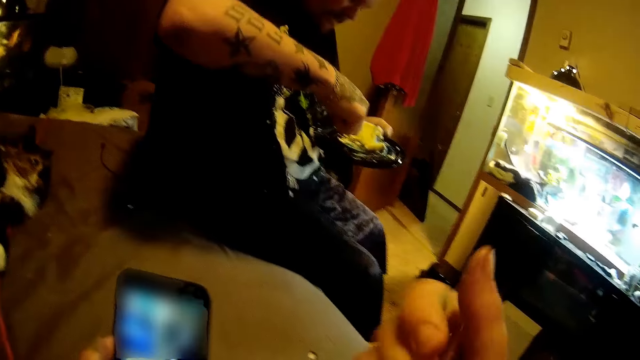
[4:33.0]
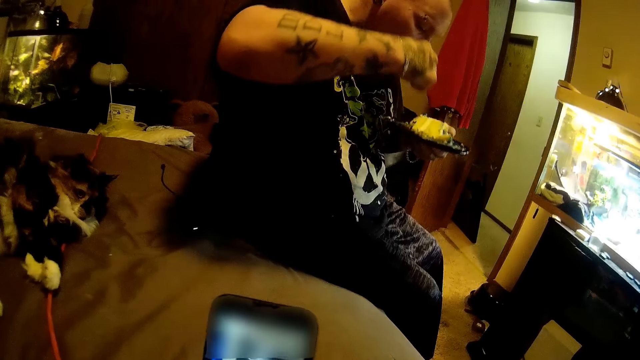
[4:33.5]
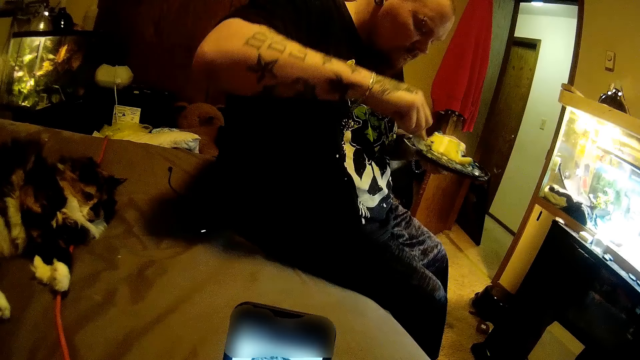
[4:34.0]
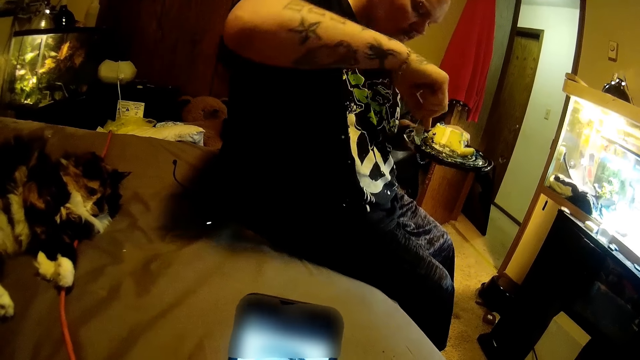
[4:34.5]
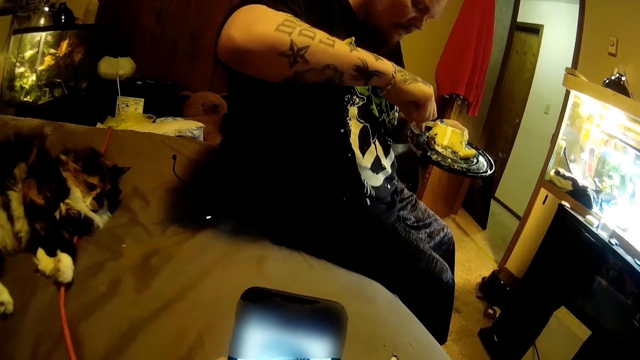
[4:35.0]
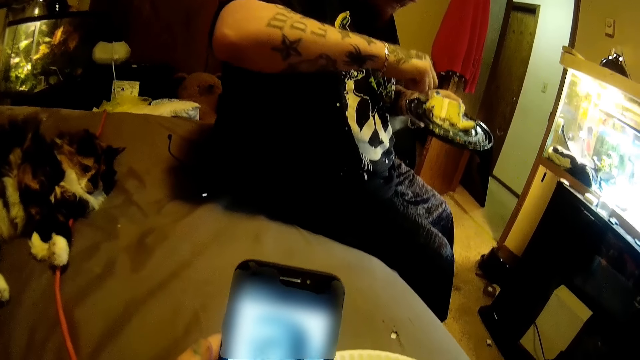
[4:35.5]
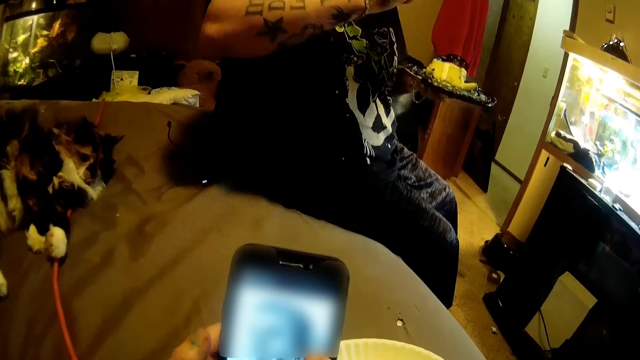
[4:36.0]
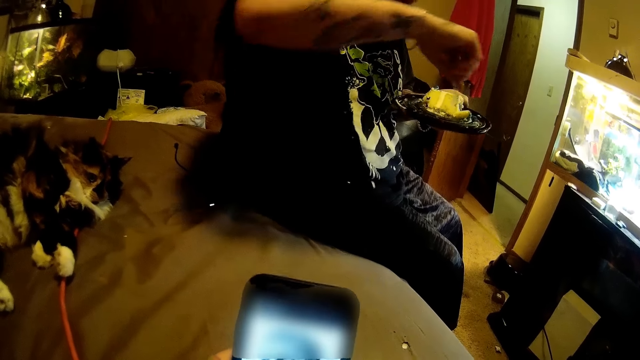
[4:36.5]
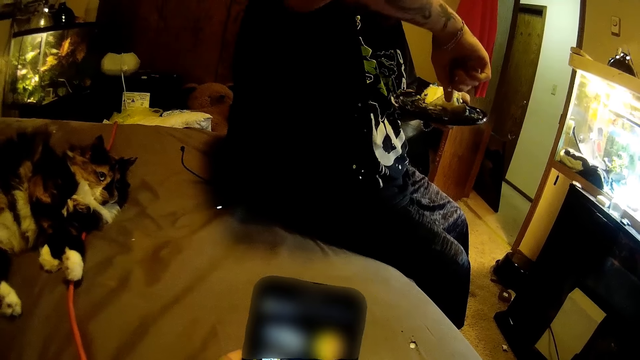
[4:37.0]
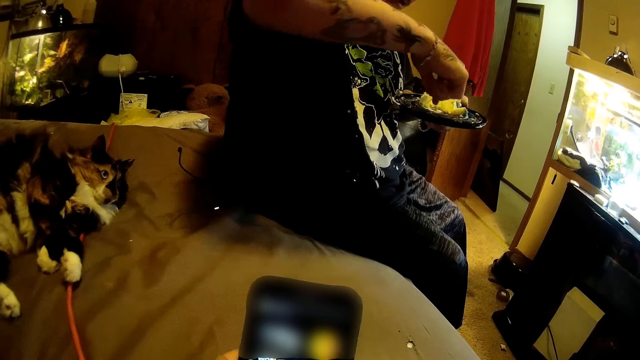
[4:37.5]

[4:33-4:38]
A man eats from a plate of food.

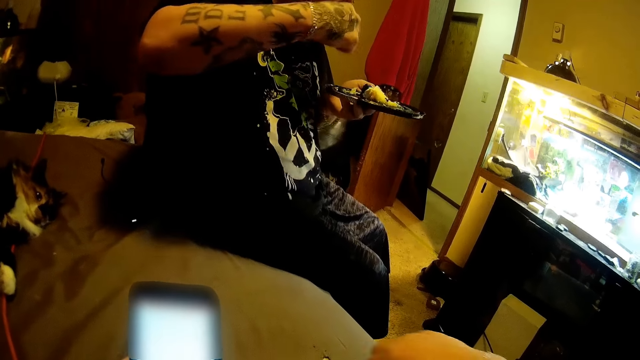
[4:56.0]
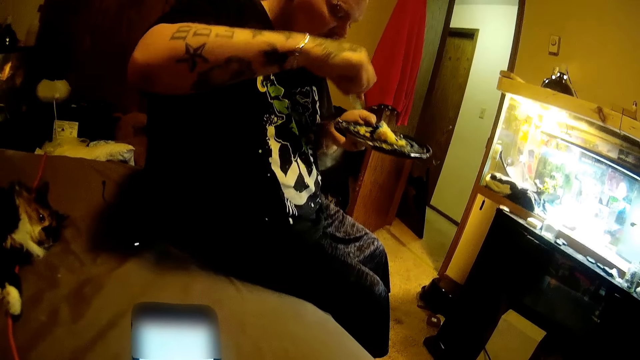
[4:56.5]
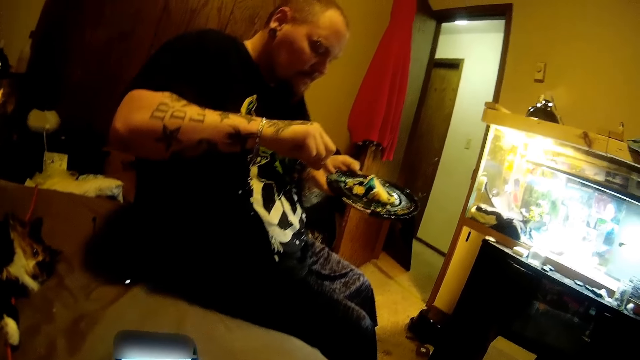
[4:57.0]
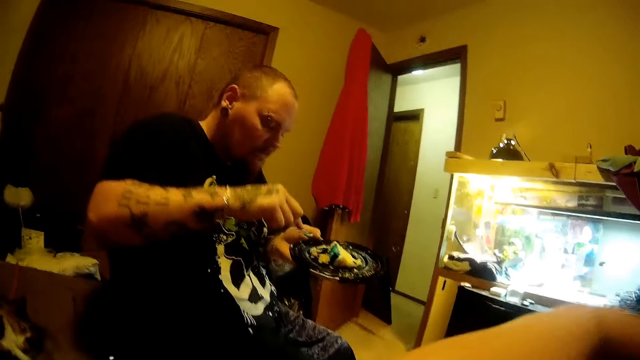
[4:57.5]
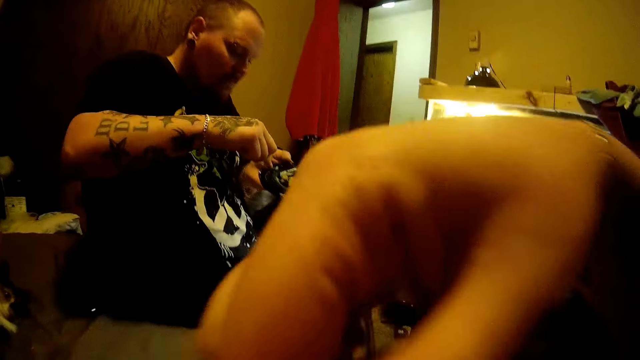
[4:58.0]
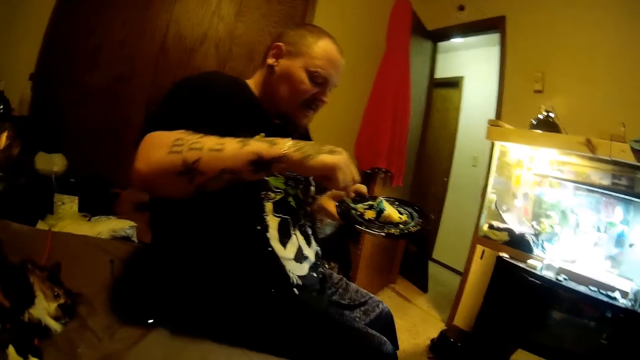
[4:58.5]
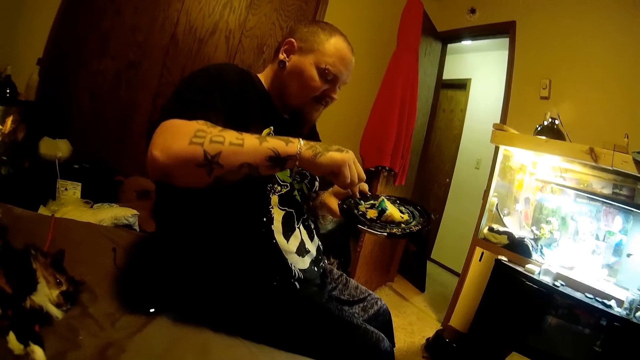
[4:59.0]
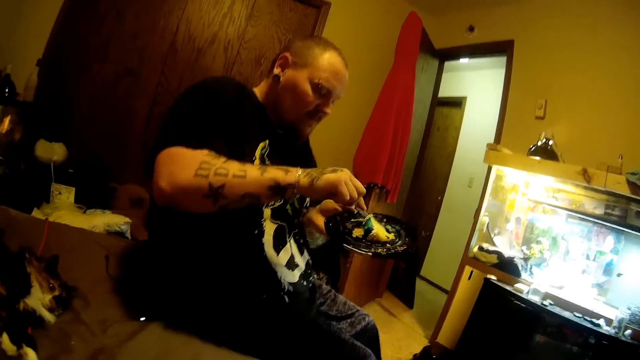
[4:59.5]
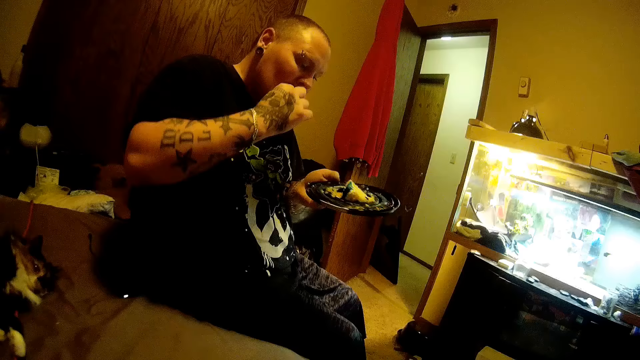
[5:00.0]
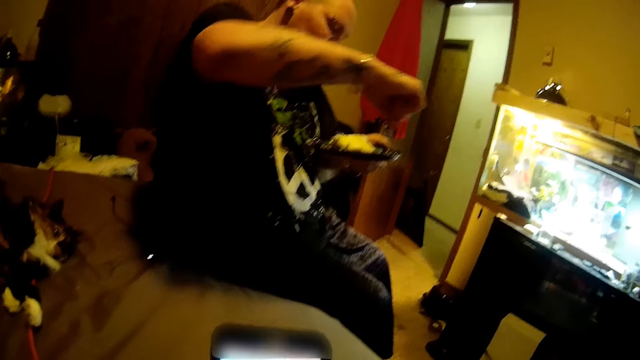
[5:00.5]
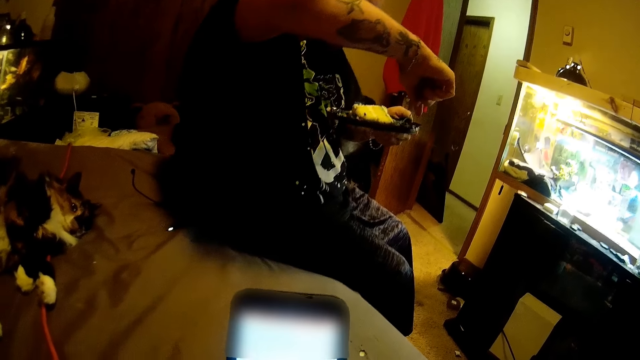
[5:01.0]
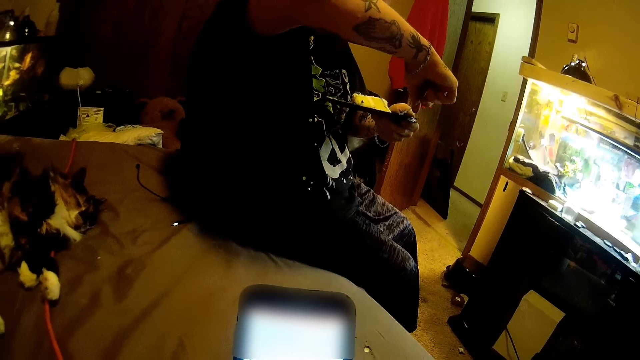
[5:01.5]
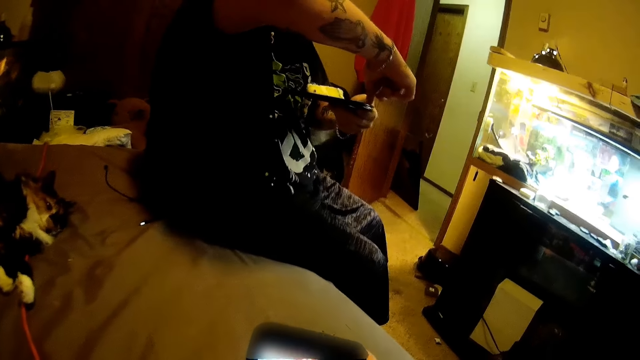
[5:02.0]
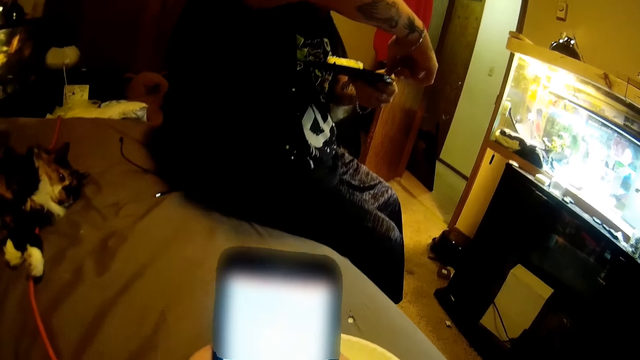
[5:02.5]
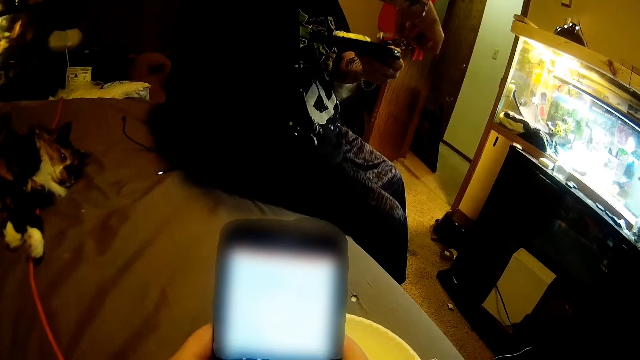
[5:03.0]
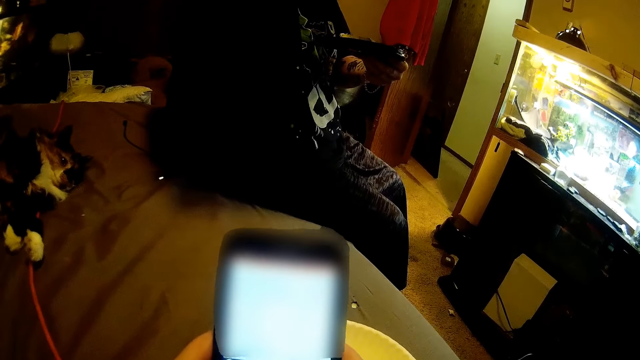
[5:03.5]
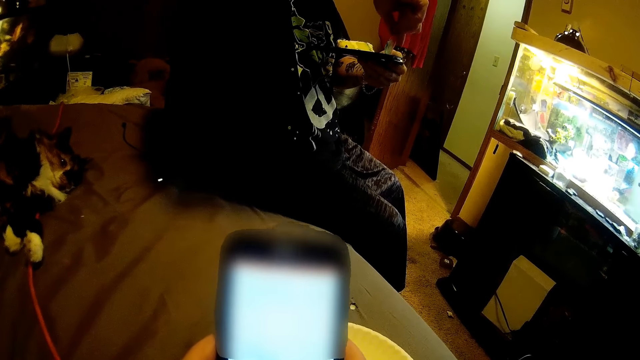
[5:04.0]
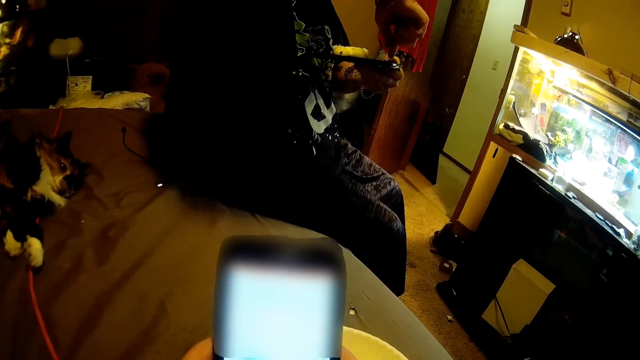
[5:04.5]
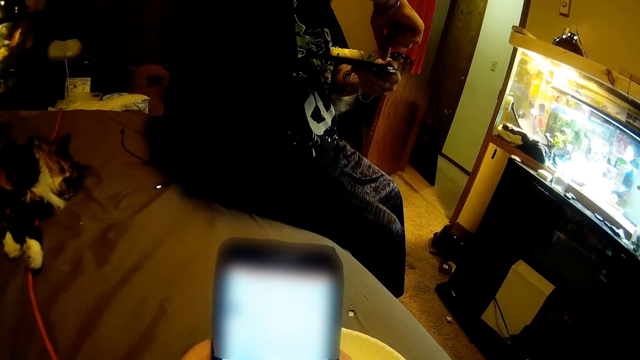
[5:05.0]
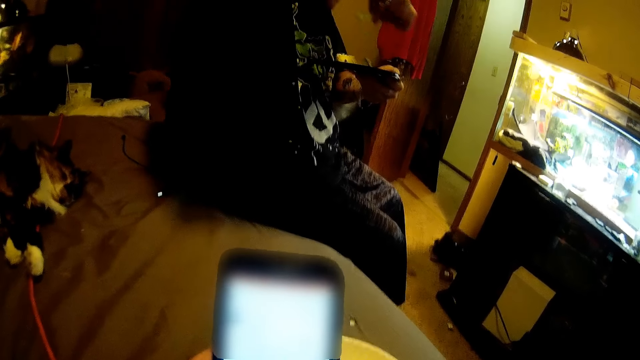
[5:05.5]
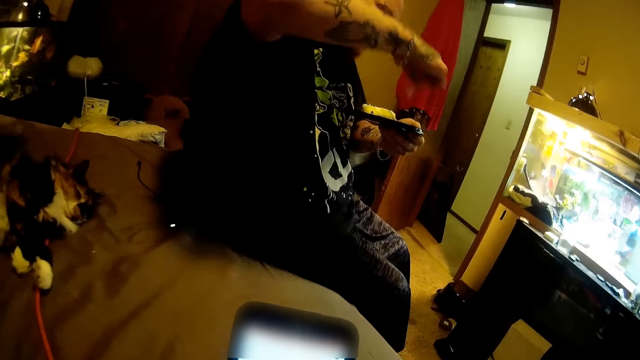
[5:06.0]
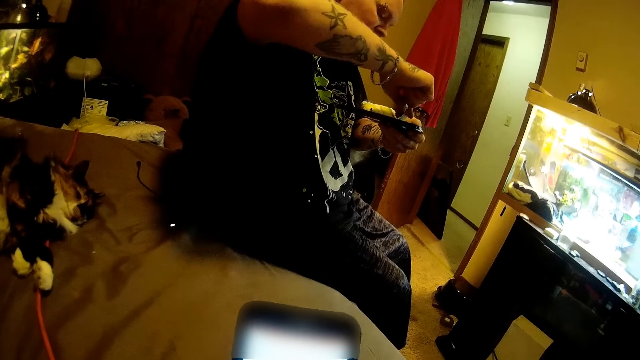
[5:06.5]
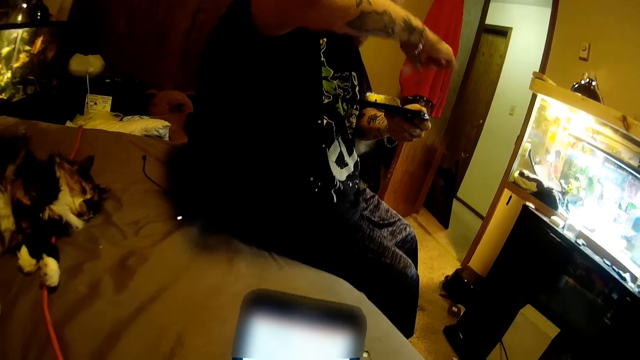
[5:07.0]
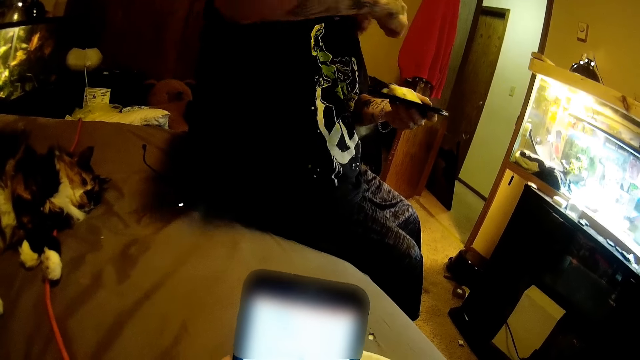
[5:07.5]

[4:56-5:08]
The camera wearer operates her phone. They talk to a man and eat food with the spoon. The man talks to the camera wearer. The camera wearer talks to the man. They operate her phone. The man talks to the camera wearer. The camera wearer operates her phone. The man eats food from the plate. The man talks to the camera wearer. The camera wearer operates her phone.

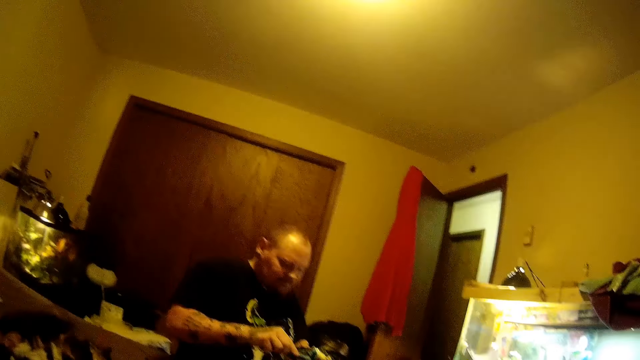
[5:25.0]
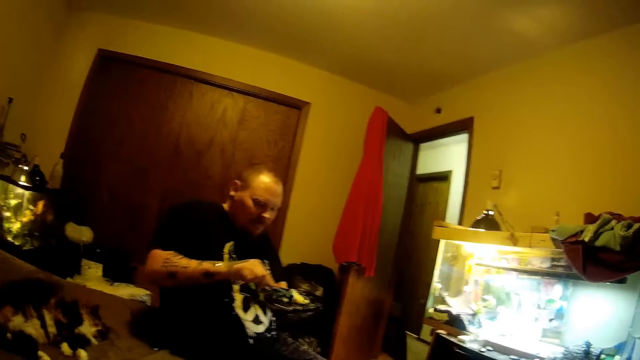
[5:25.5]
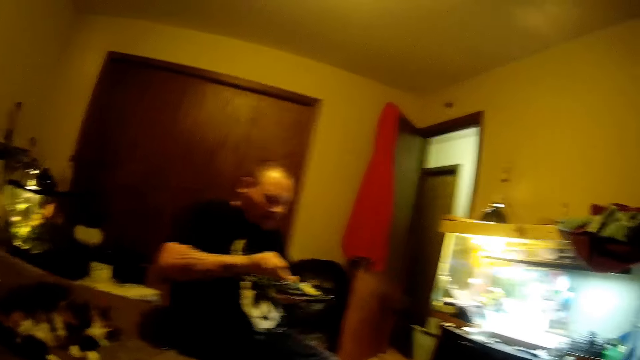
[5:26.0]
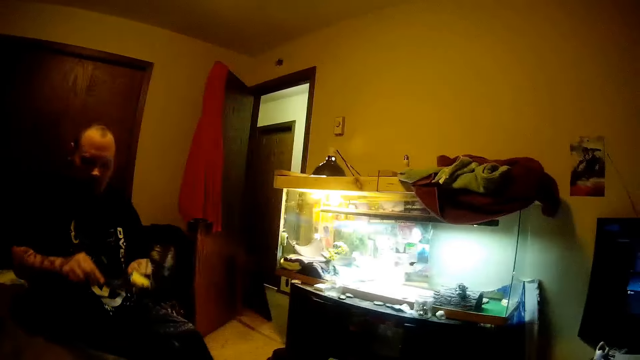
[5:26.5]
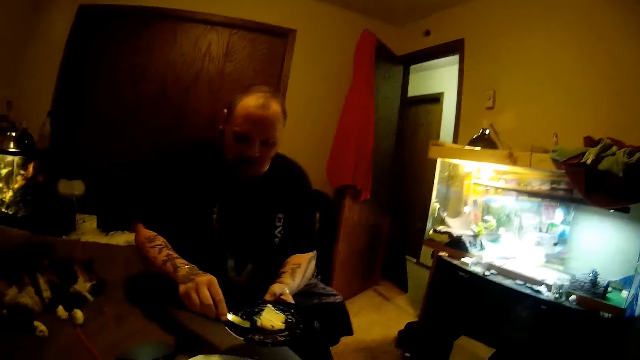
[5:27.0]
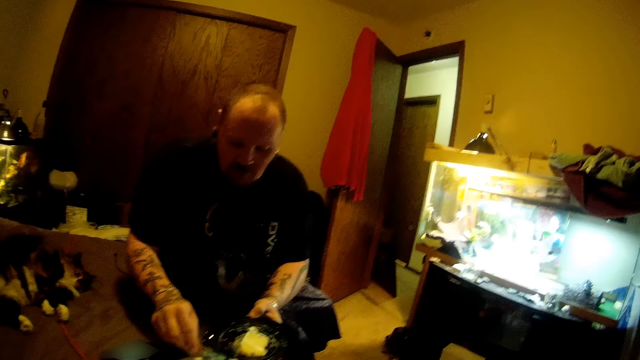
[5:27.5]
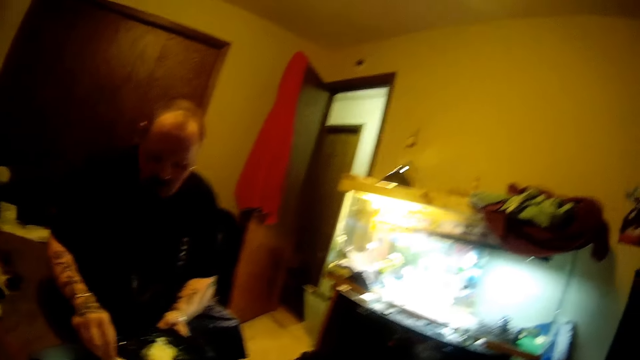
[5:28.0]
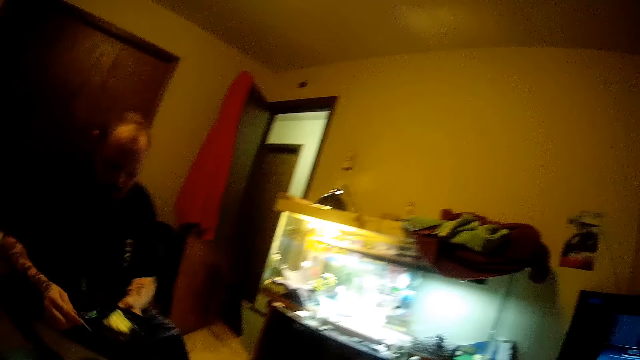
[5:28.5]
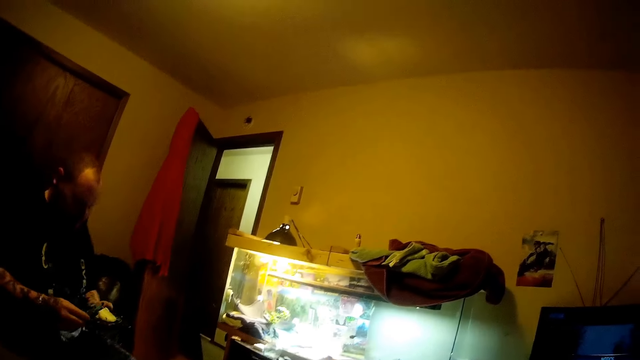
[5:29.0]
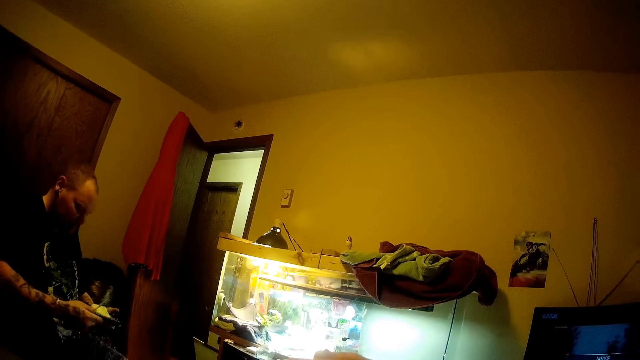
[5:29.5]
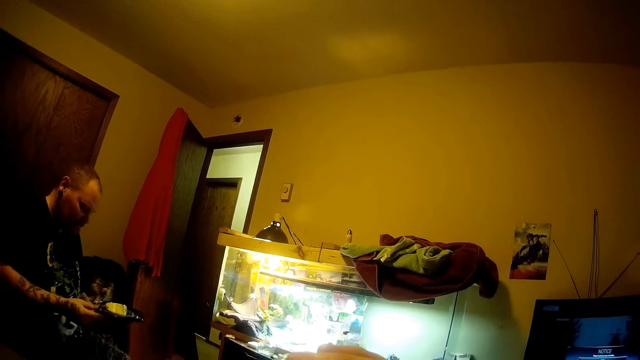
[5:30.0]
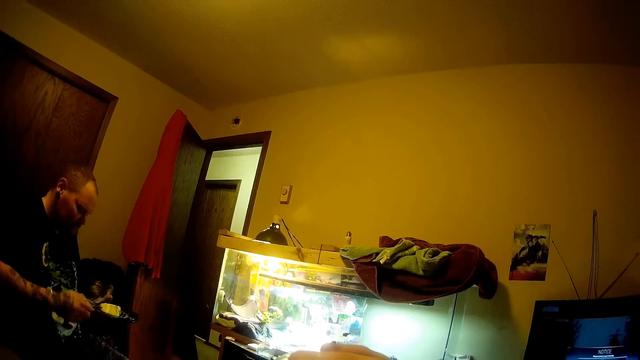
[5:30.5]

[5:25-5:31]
The camera wearer stares at a man. The man pours some food from the plate into the camera wearer's plate.
